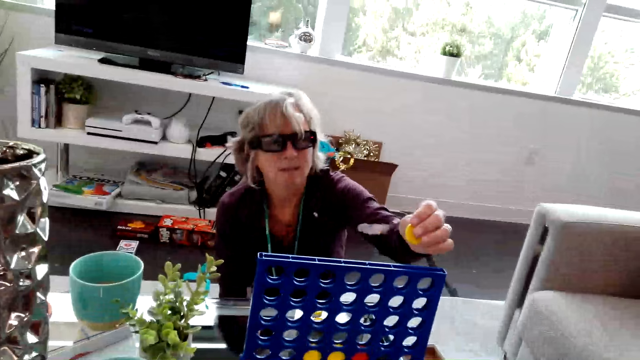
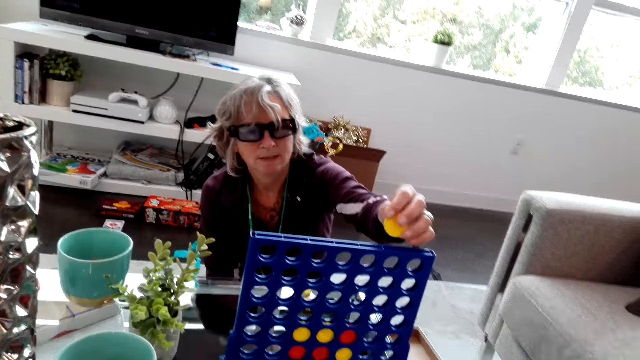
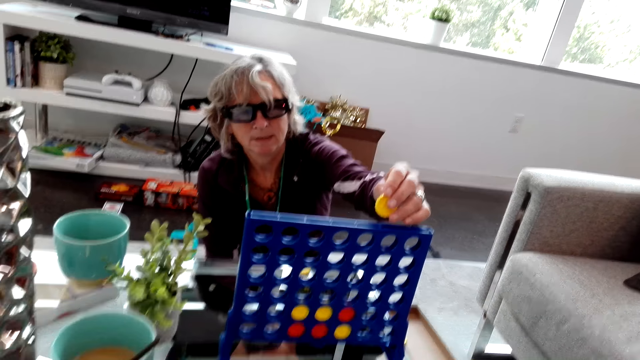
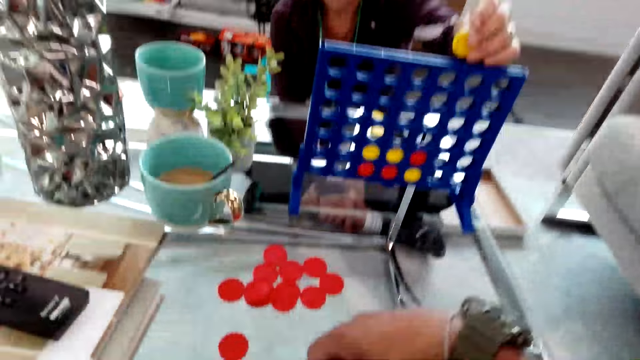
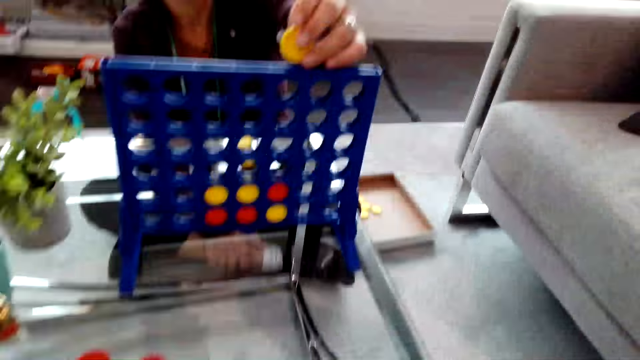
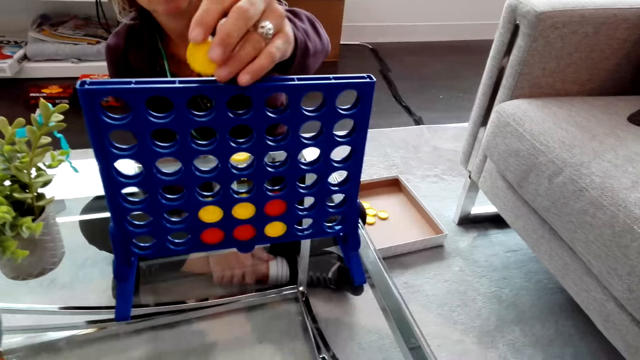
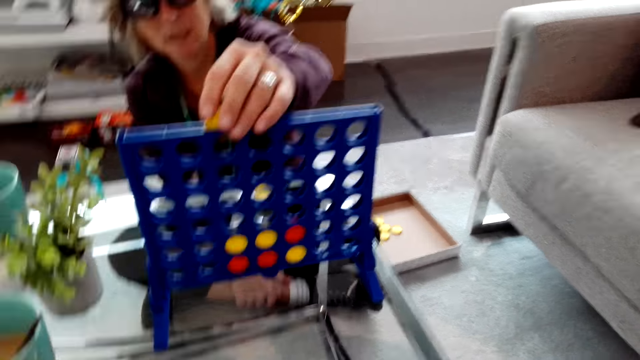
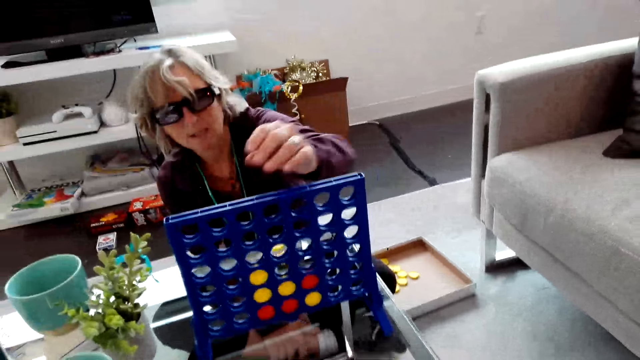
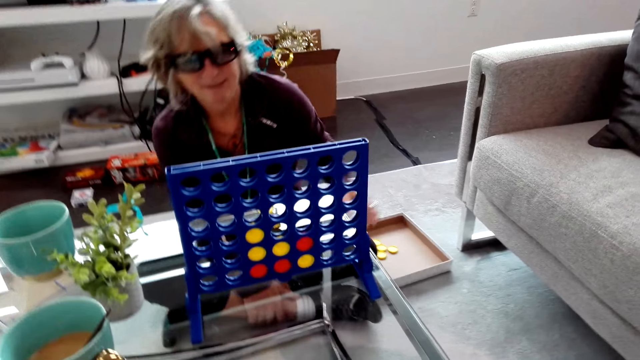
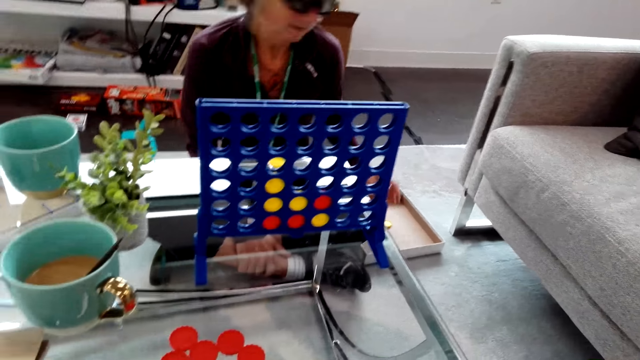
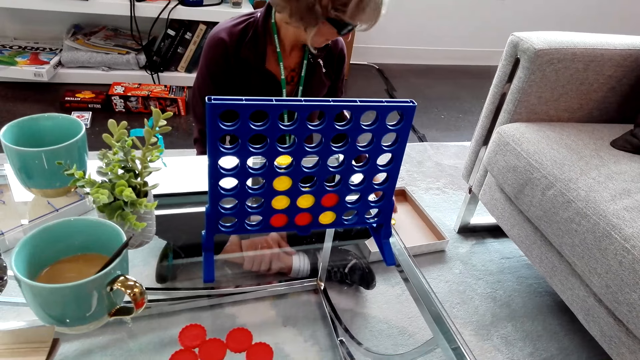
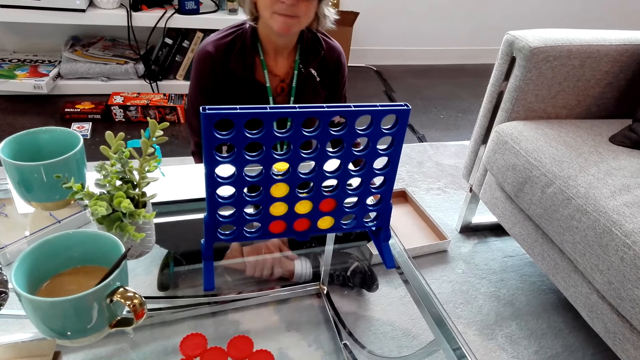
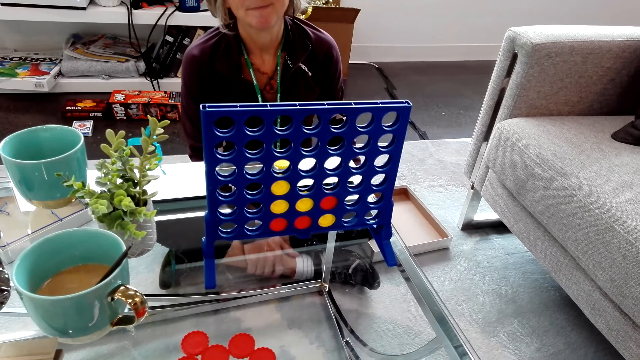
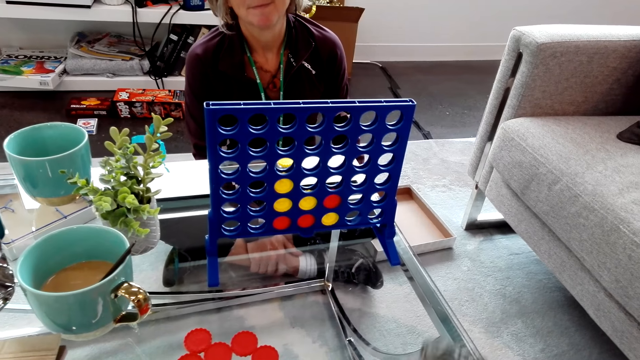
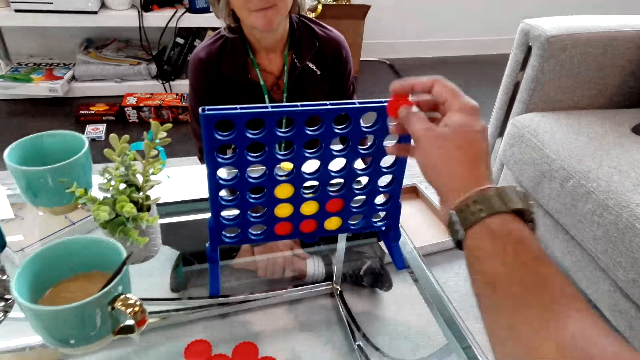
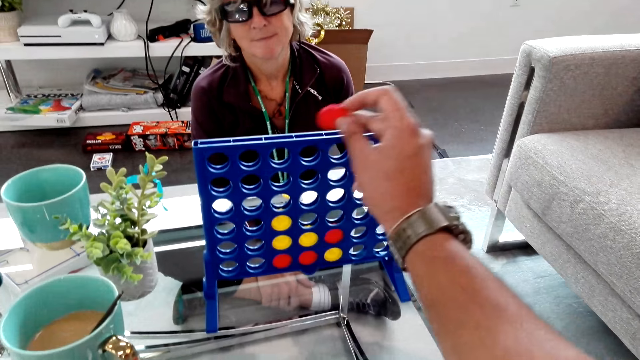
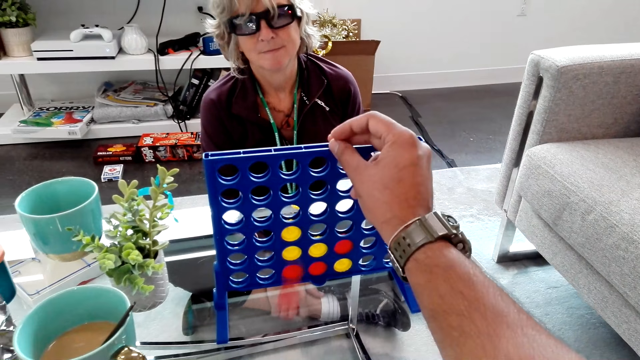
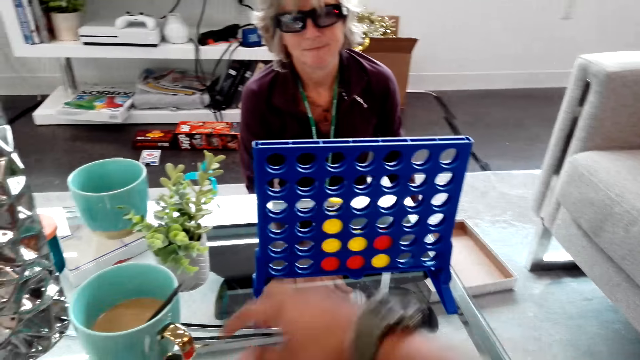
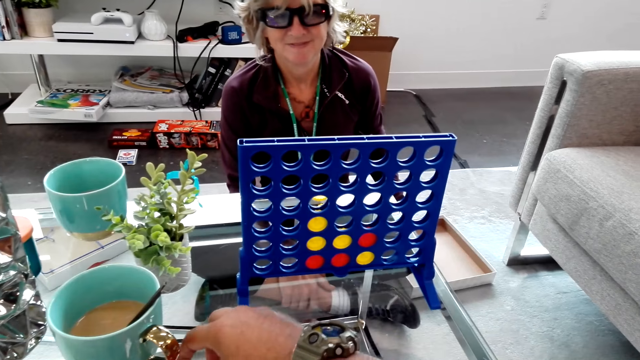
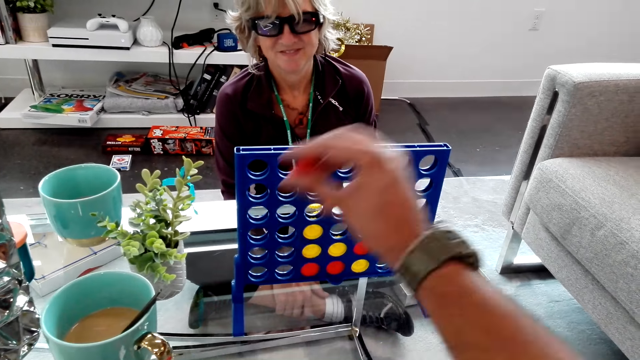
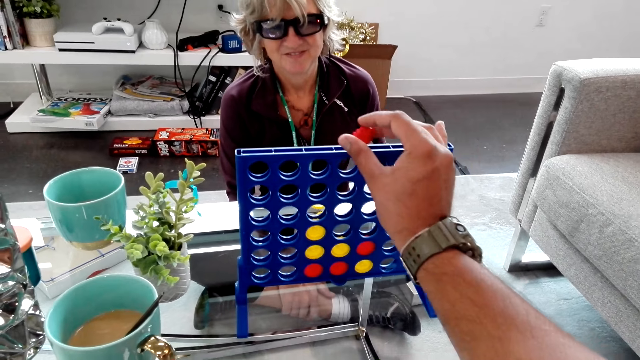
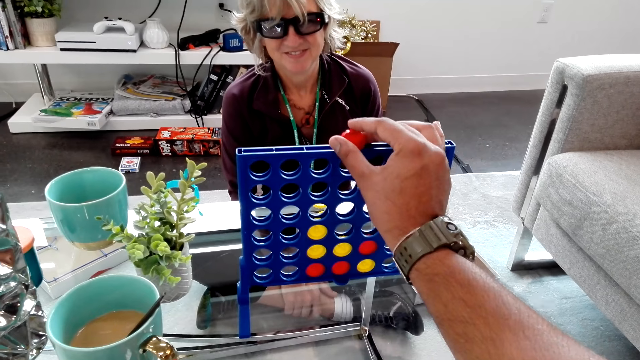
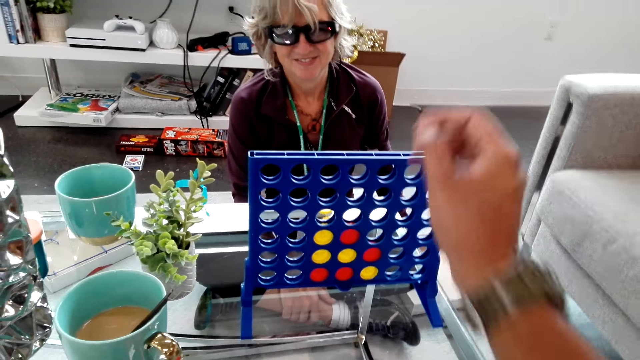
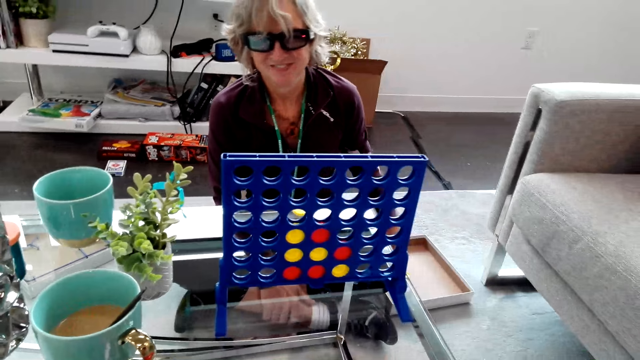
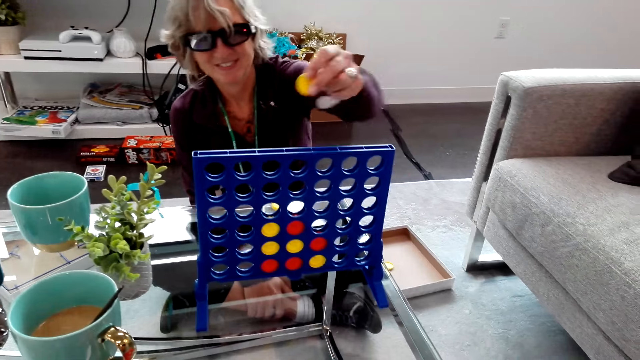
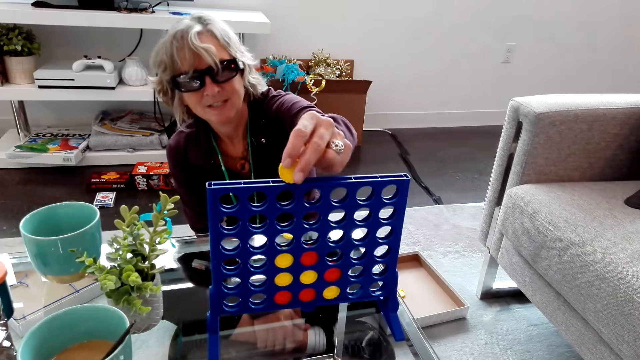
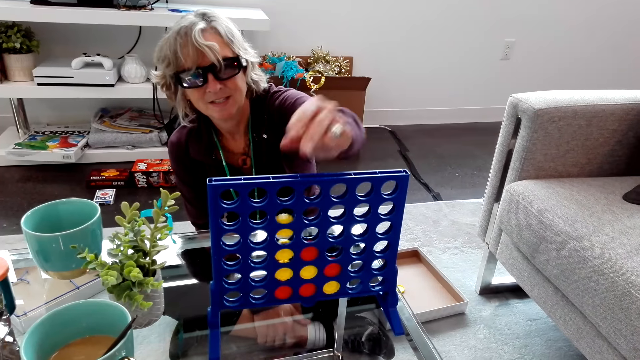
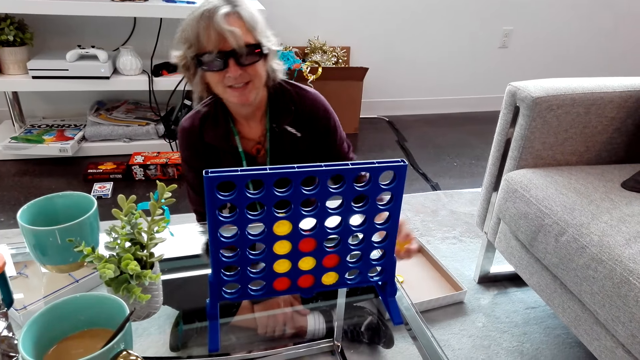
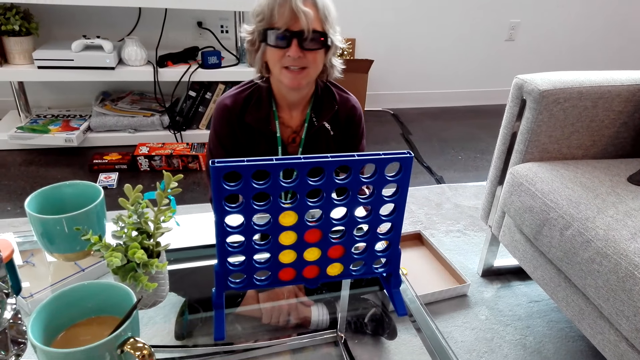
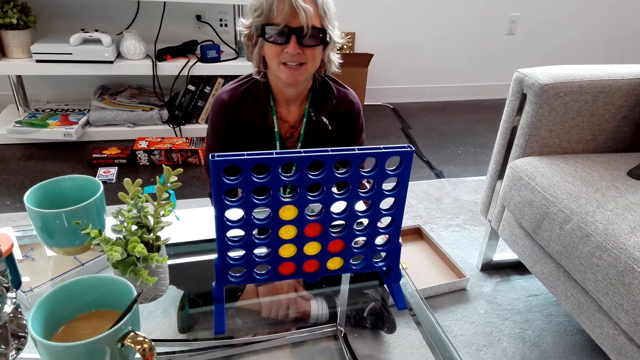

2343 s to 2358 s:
A lady plays the connect four game. The lady drops the yellow piece in the rack. The lady takes yellow pieces from the box. The camera wearer drops a red piece on the table. They take the red piece from the table. They play the connect four game. They drop the red piece in the rack. The lady drops the yellow piece in the rack. The lady plays the connect four game.

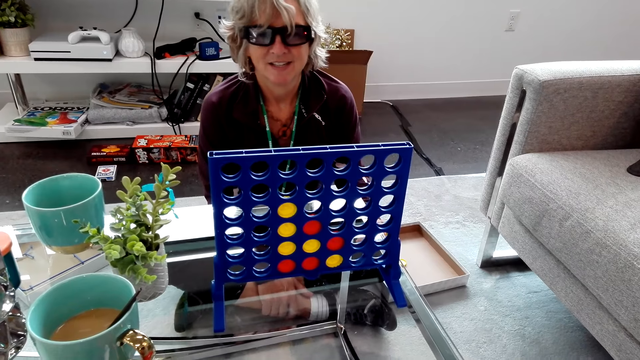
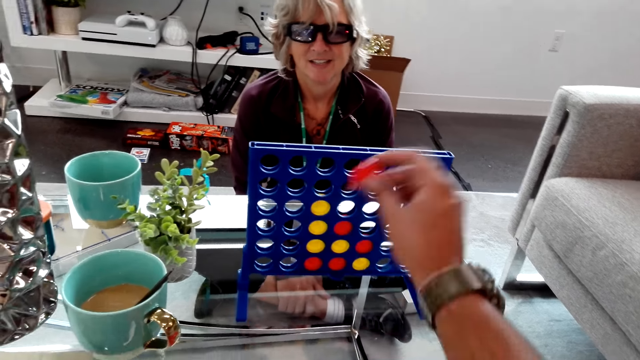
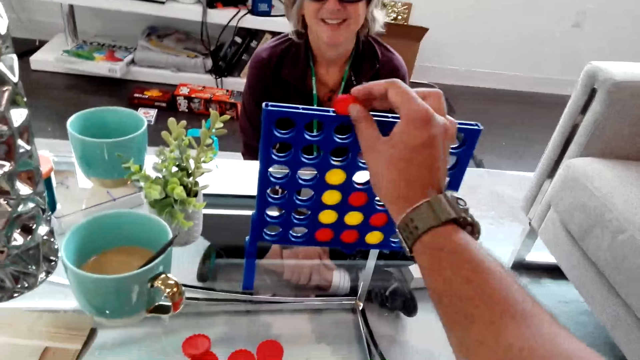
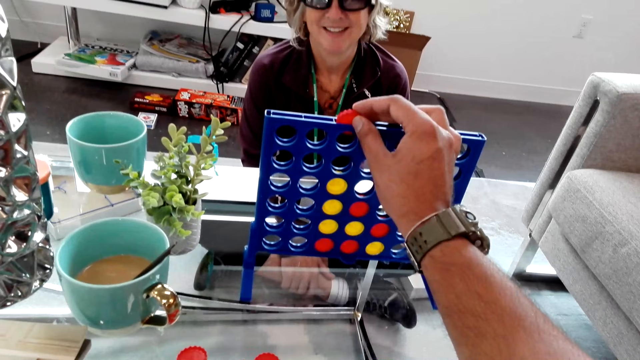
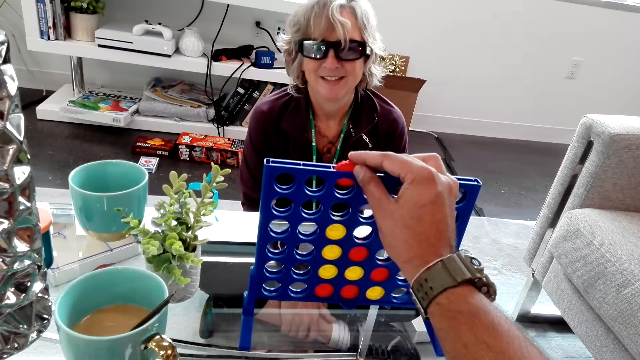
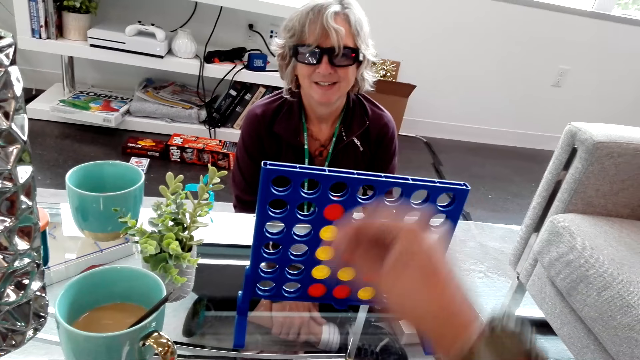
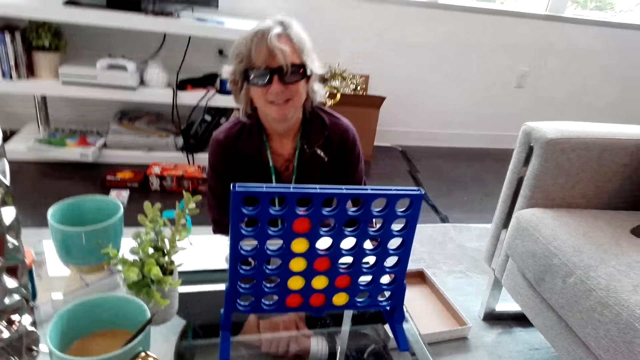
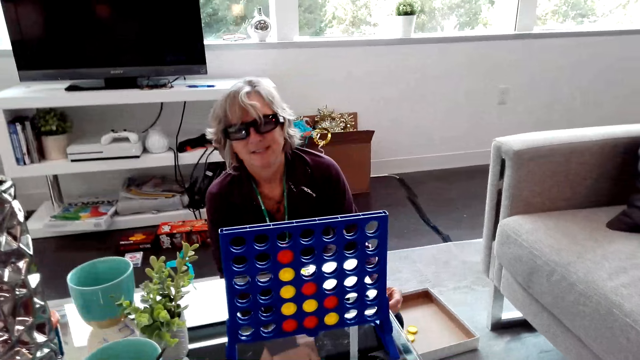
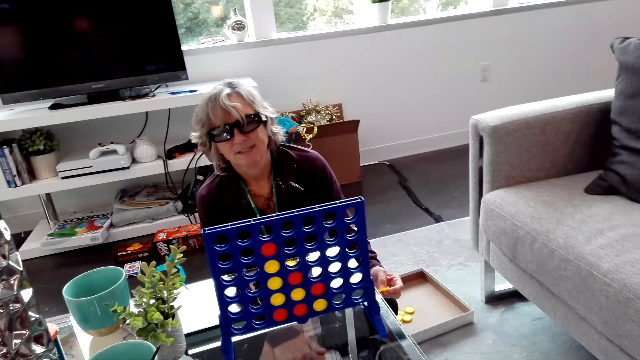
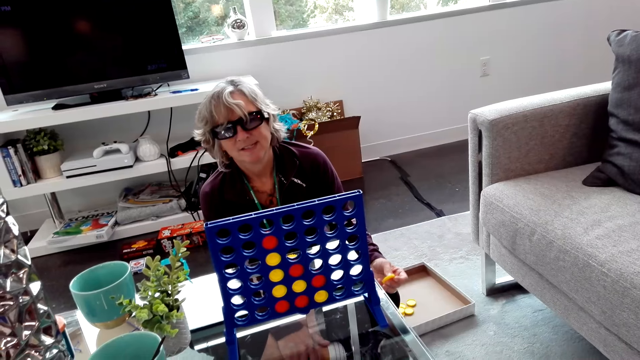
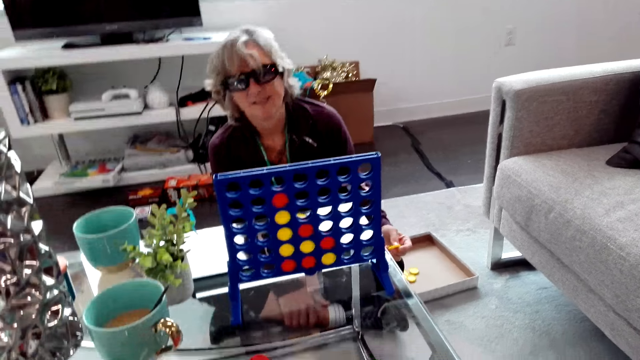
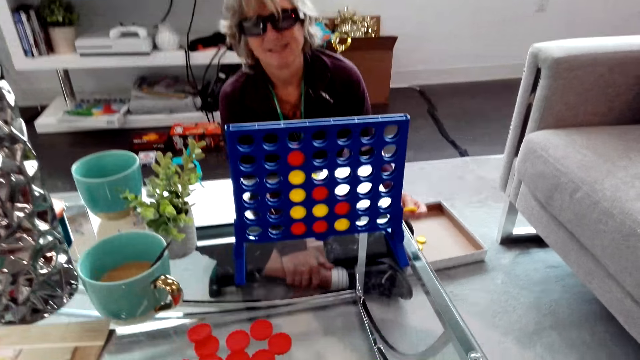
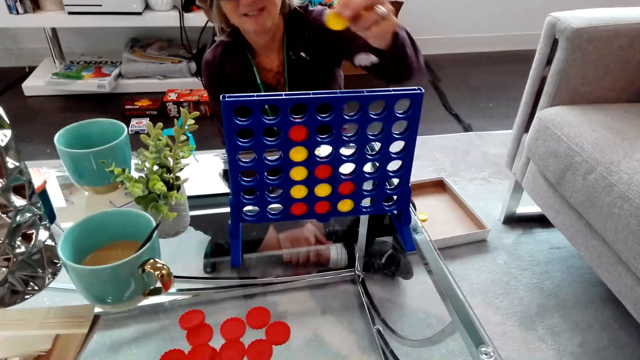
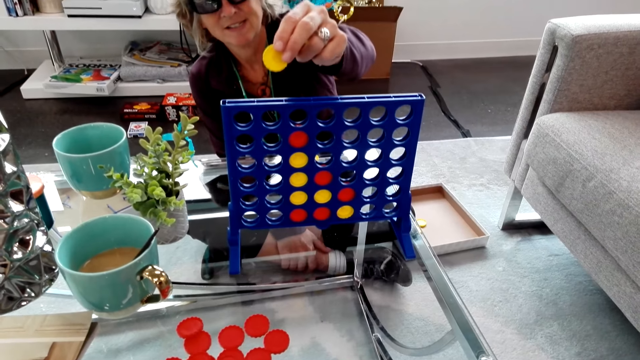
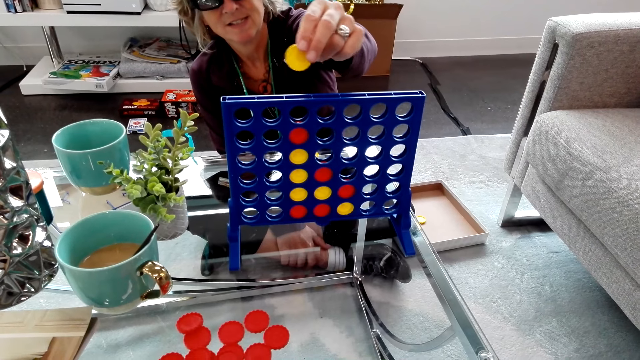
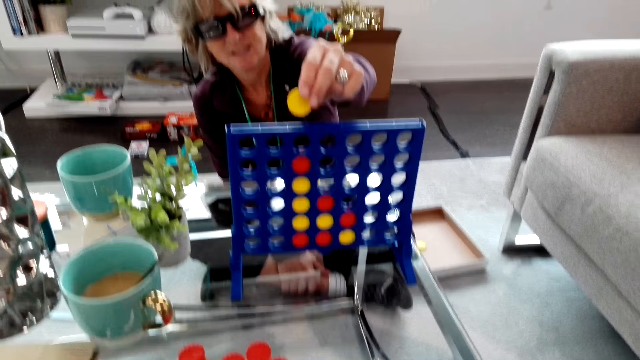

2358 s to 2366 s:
The camera wearer plays the connect four game. They drop a red piece in the rack. A lady holds a yellow piece in hand.
